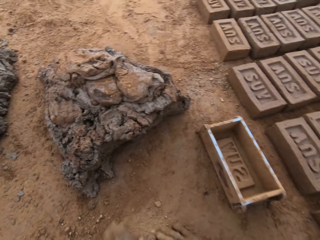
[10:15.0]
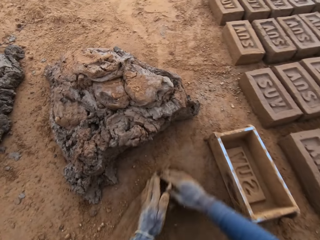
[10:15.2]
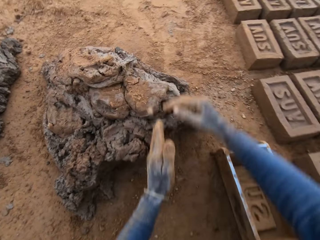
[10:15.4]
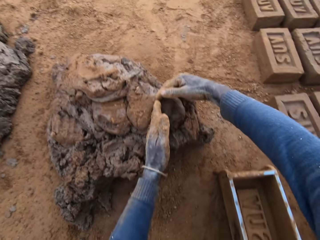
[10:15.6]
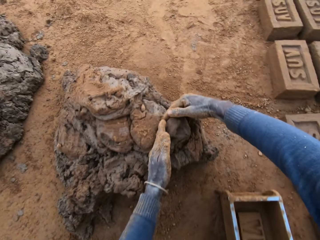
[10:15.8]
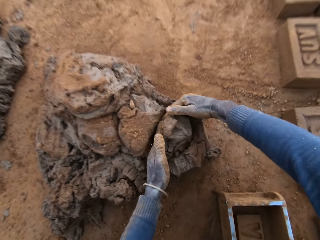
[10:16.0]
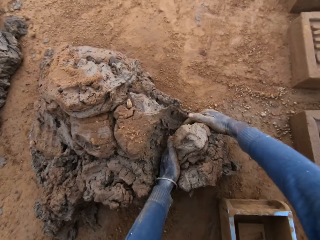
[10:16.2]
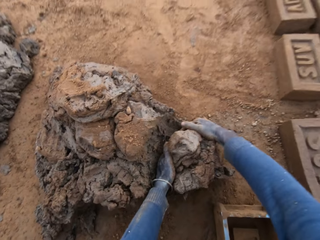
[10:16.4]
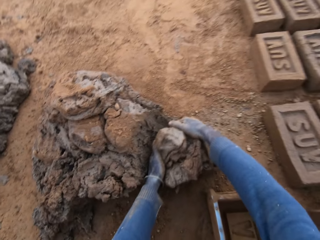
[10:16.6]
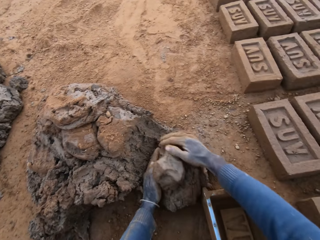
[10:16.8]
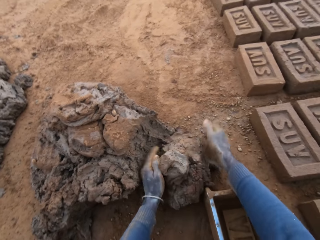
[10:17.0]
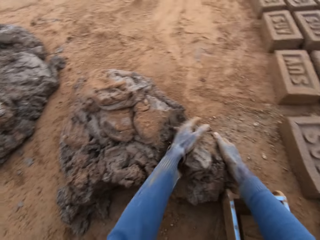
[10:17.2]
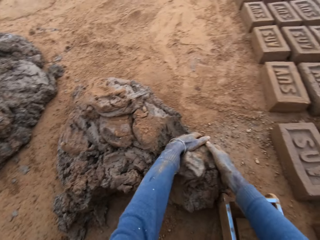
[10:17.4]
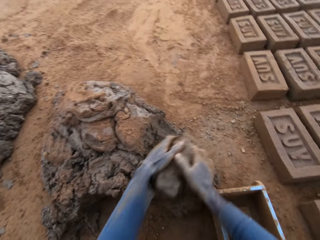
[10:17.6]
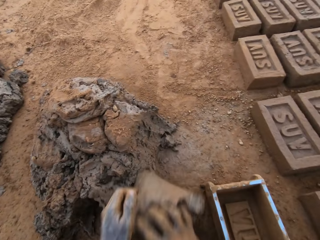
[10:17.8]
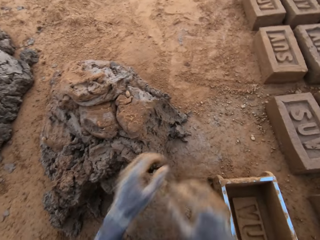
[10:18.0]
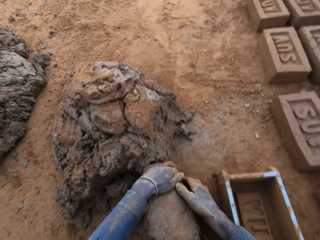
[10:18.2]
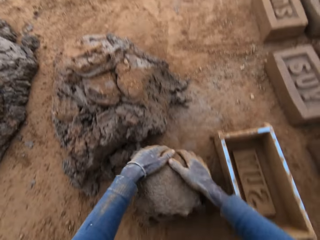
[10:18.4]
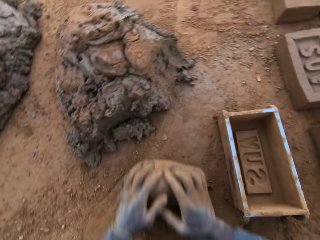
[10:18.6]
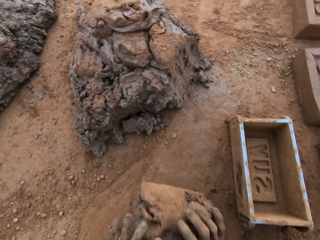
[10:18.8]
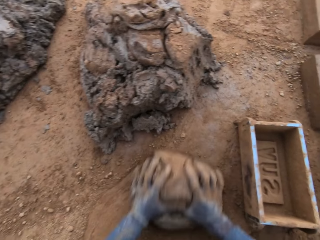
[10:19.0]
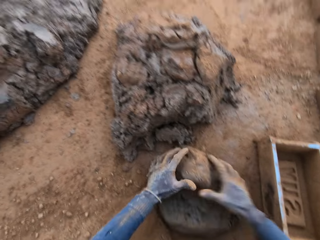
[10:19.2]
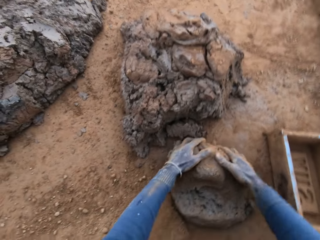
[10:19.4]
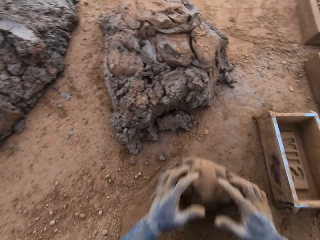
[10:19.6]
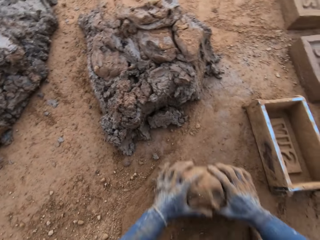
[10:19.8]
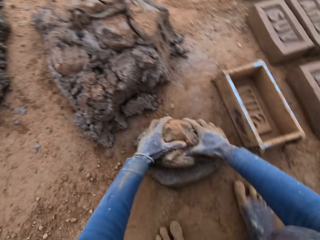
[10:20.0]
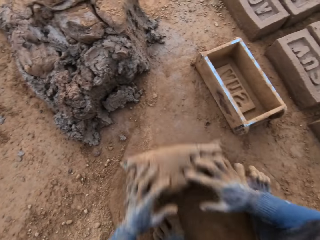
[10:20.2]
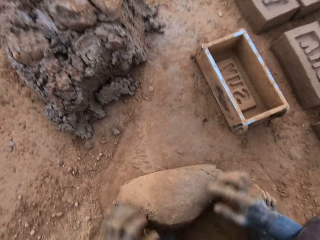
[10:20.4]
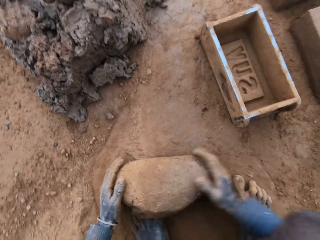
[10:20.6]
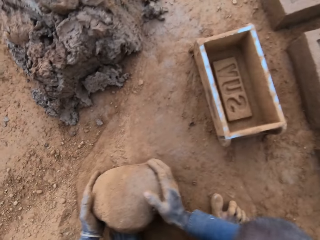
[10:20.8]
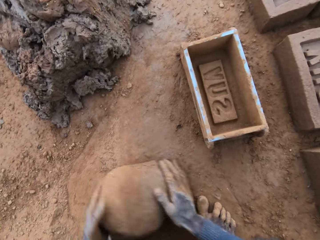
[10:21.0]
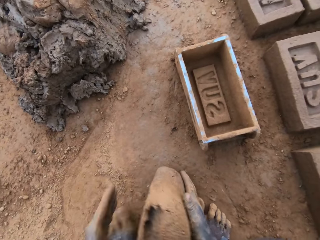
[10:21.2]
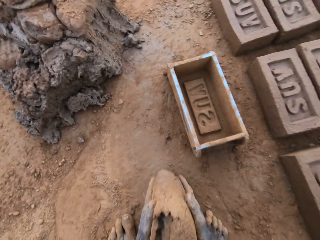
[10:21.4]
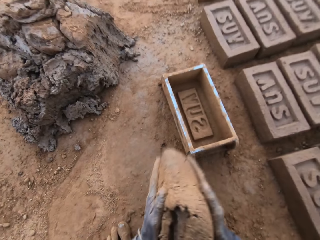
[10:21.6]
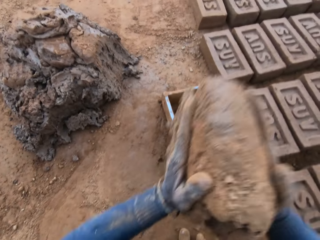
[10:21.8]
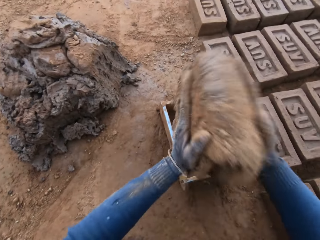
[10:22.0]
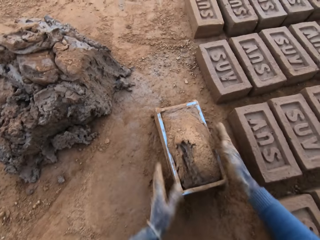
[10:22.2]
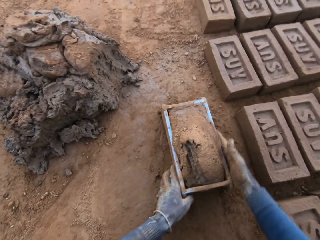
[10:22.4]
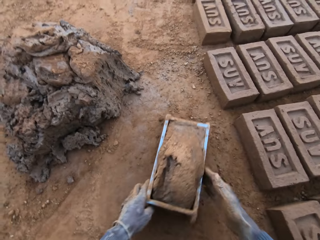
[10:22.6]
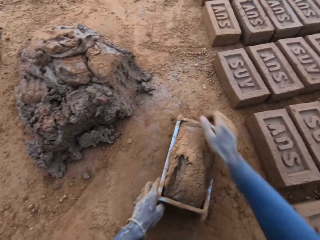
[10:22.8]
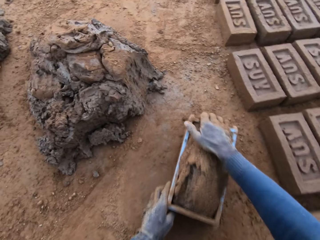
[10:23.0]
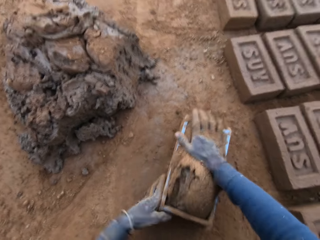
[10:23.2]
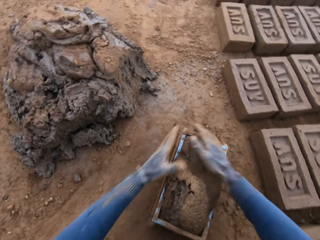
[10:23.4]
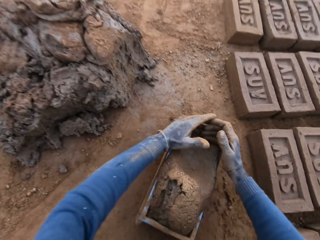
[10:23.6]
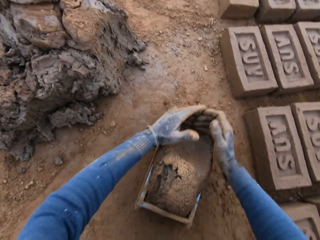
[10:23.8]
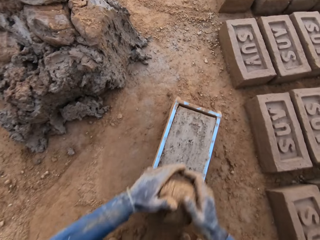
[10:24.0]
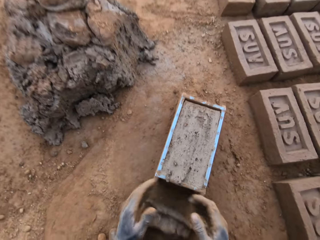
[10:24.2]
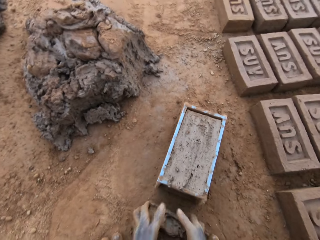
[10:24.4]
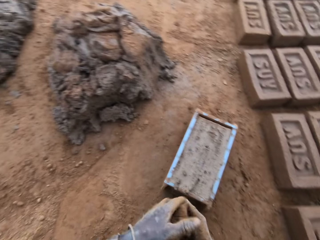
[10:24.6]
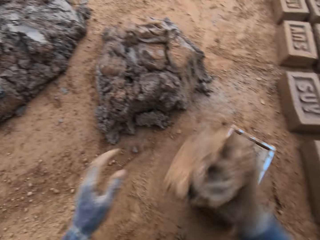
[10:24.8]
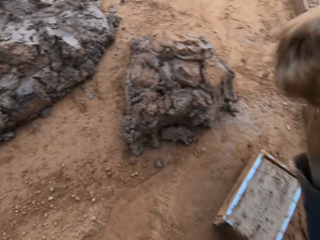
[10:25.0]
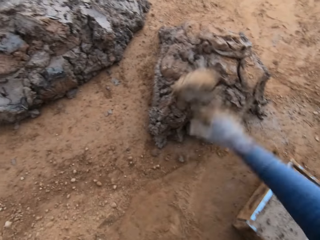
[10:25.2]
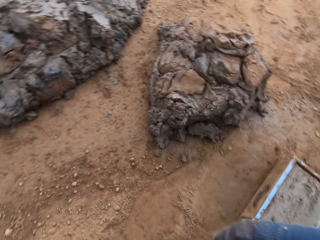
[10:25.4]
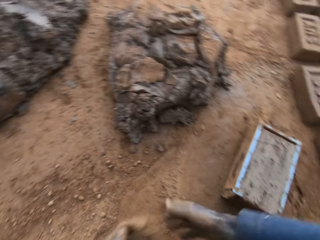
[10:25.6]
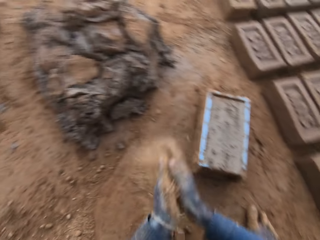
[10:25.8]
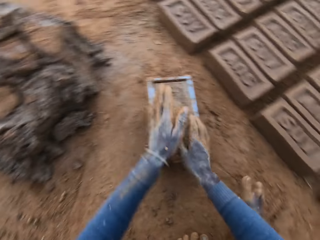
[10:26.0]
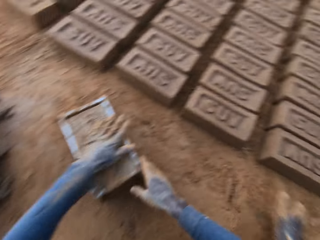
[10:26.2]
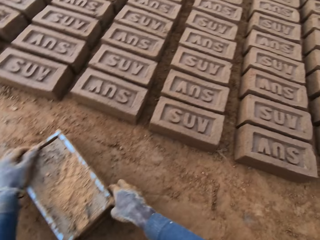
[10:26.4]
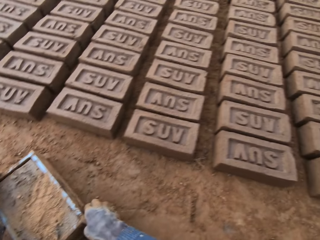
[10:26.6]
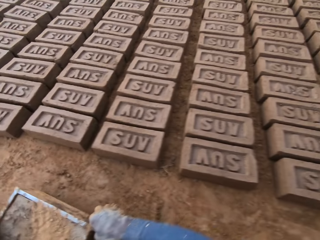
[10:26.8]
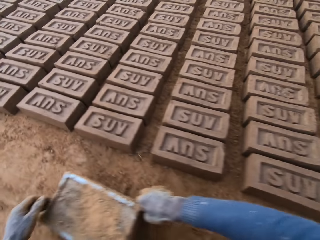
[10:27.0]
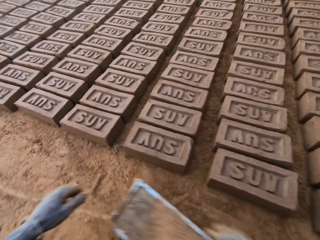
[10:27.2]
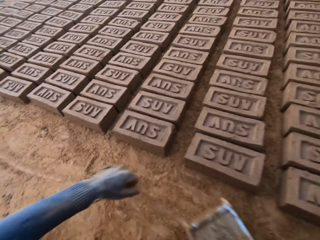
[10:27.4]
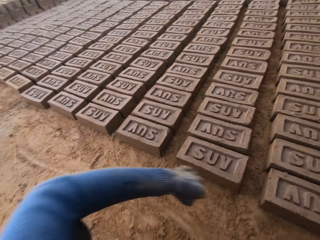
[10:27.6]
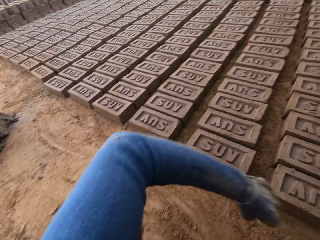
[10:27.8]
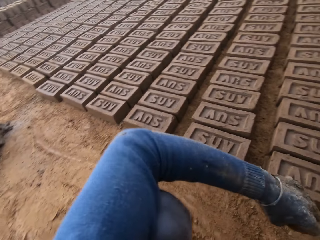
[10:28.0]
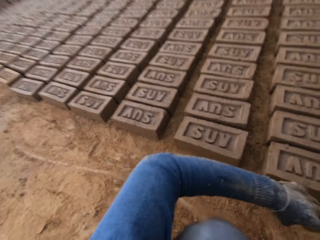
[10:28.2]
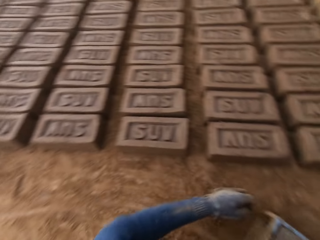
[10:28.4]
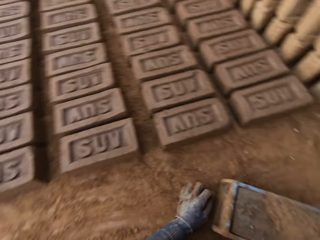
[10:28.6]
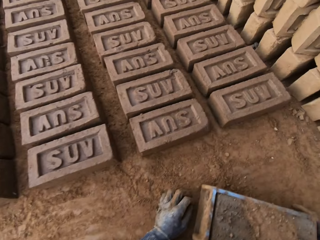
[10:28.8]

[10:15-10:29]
The camera wearer puts the container or brick mold down. He cuts out mortar or clay from the heap of mortar with his hands. He molds the mortar on the ground. He picks the clay. He loads the mortar into the brick mold. He moves the container. He scrapes mortar from the brick mold with his hands. He picks the clay. He drops the mortar in his hand on the heap of mortar. He takes sand with his left hand. He rubs the sand in both hands. He pours some of the sand on the mortar inside the brick mold. He looks around. He moves the brick mold closer to the bricks aligned on the ground.

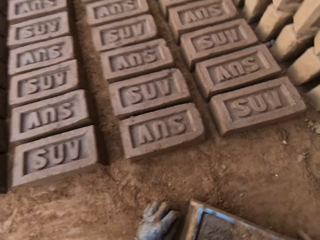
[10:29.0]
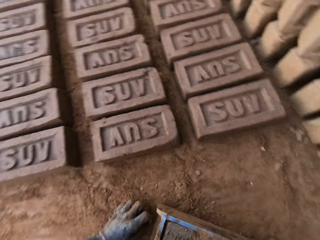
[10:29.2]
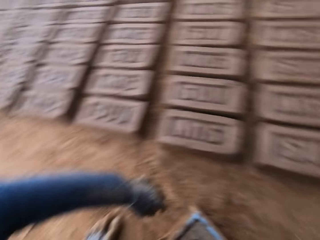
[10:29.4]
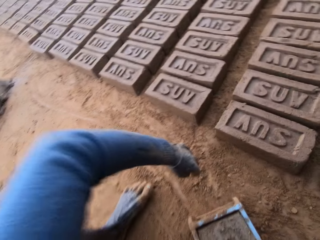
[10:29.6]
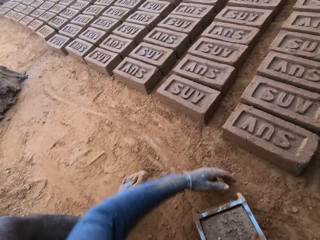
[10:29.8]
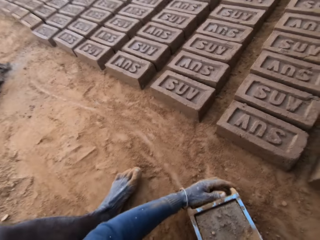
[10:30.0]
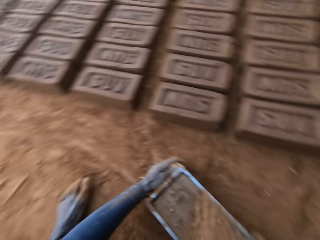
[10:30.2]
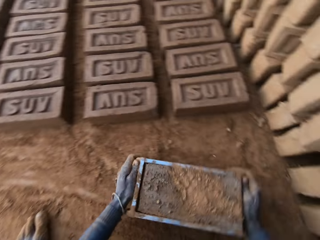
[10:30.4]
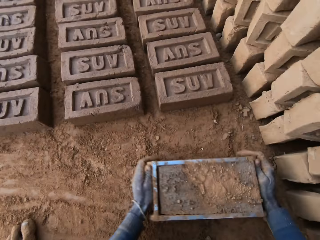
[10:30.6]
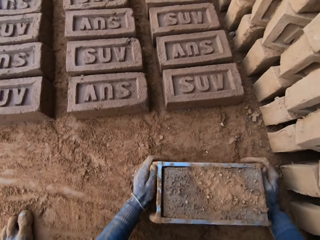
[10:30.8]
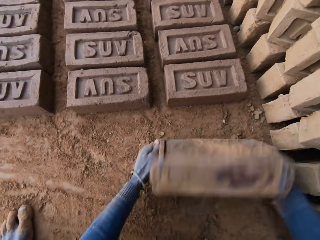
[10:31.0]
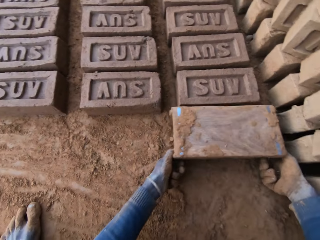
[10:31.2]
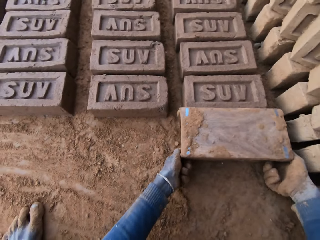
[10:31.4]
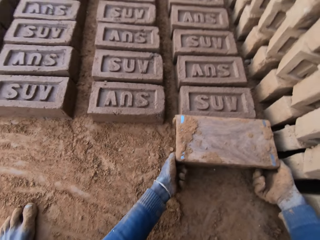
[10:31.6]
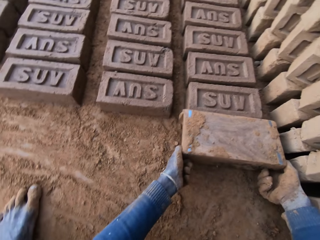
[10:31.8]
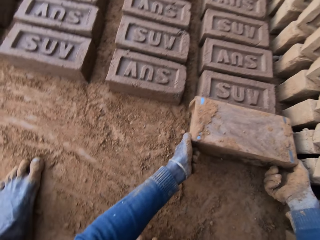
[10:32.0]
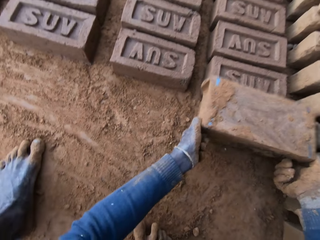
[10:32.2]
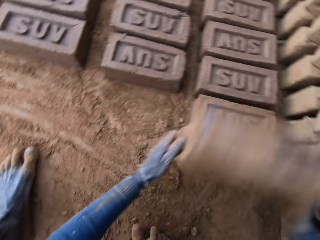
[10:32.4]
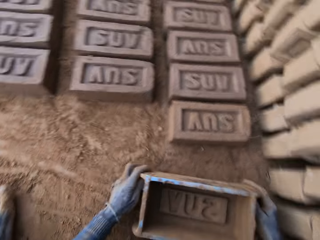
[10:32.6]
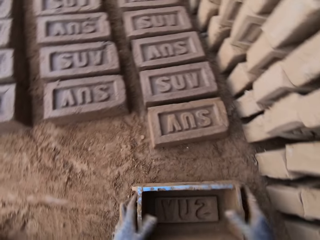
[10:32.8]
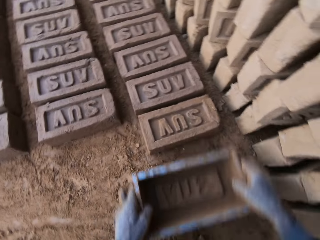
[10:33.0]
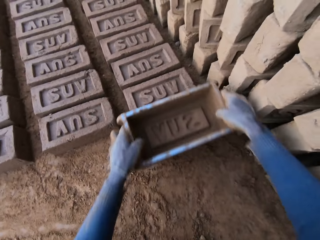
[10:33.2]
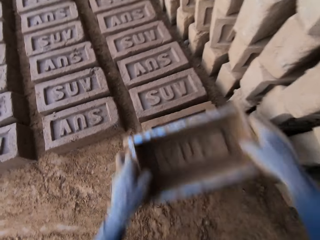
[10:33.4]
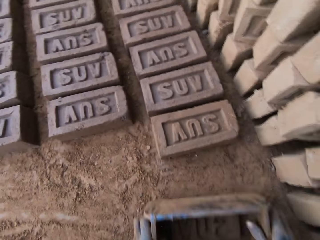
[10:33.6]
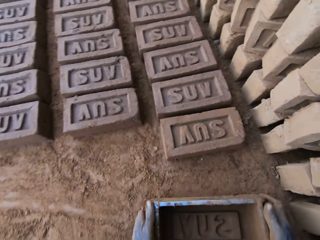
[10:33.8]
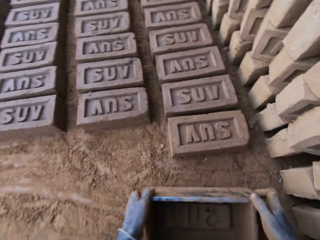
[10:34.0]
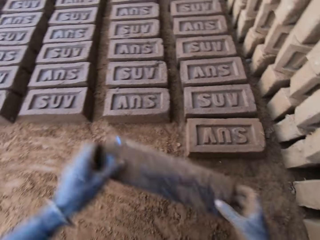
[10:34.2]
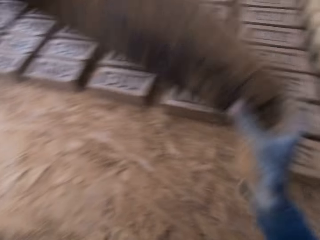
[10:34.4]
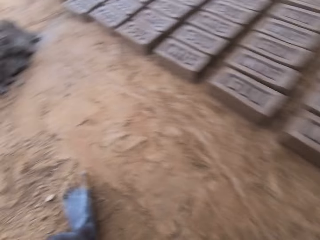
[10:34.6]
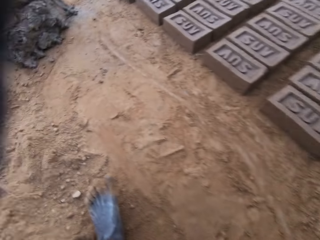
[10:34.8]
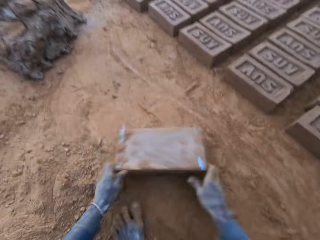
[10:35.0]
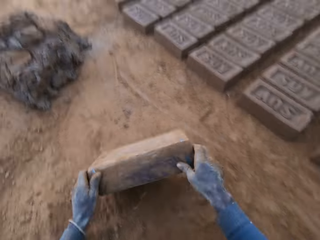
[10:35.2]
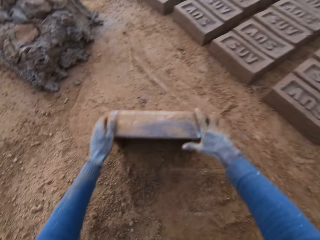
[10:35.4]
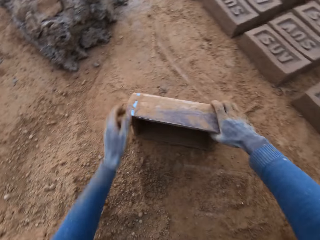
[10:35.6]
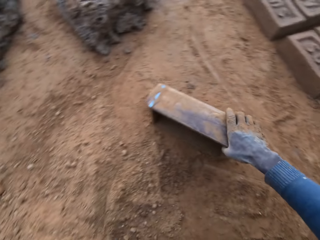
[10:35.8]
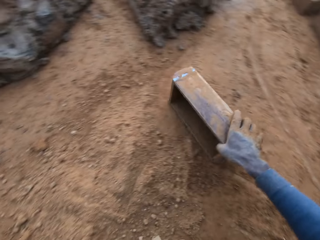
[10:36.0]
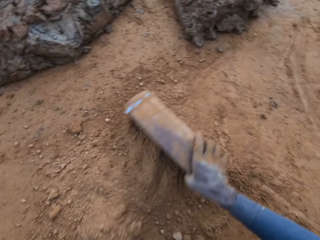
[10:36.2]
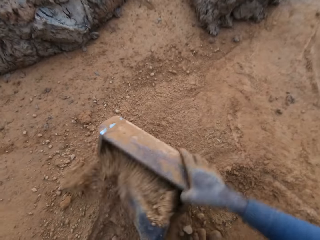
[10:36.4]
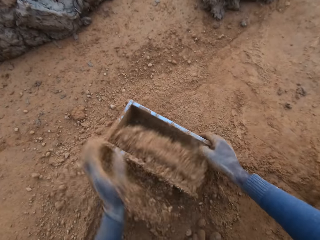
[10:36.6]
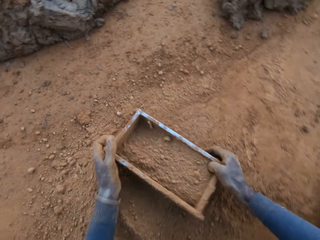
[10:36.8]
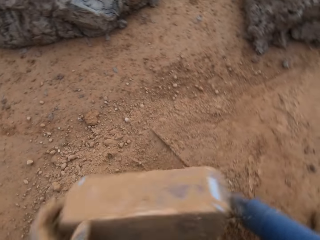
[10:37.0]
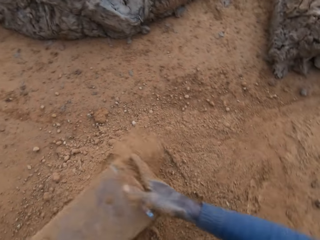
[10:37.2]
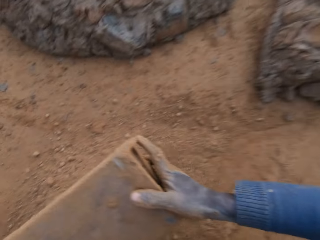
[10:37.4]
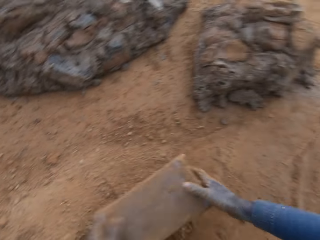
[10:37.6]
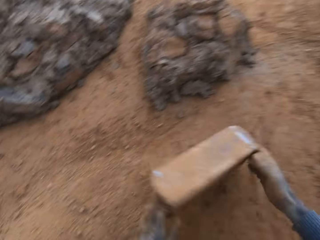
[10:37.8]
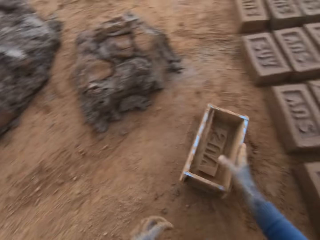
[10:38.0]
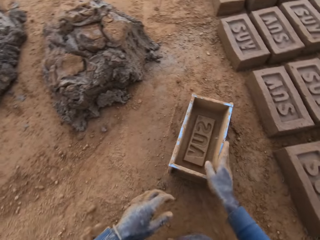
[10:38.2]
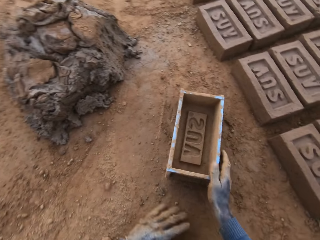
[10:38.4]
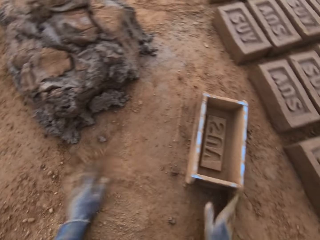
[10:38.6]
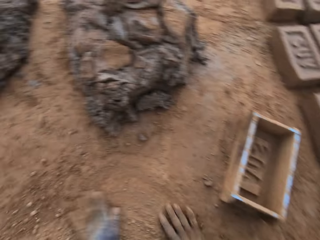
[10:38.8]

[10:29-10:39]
The camera wearer looks around. They move the container or brick mold. They flip the brick mold upside down. They remove the brick mold from the brick. They put the container down. They touch the brick with the brick mold. They put the container down. They lift the brick mold. They slam the brick mold on the ground. They pack sand into the brick mold. They stare at the container. They pour the sand in the brick mold on the ground. They drop the brick mold on the ground.
